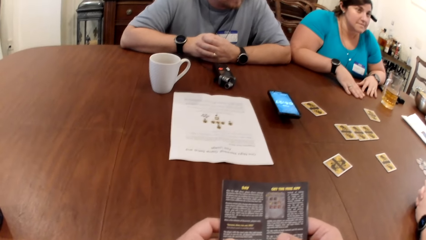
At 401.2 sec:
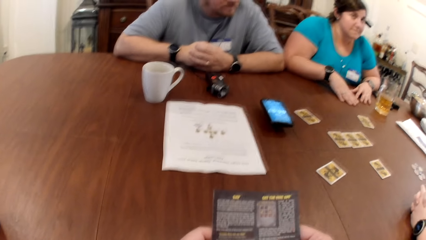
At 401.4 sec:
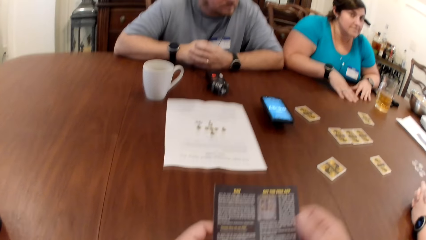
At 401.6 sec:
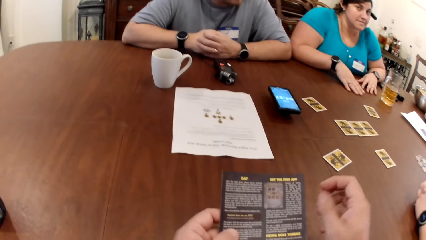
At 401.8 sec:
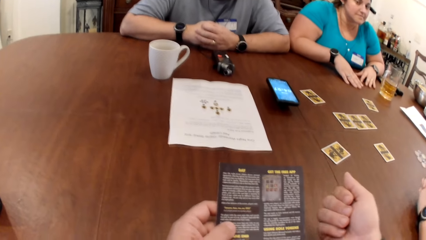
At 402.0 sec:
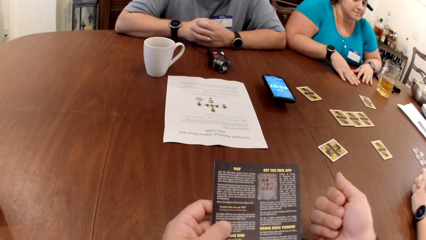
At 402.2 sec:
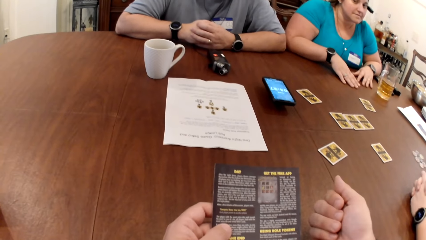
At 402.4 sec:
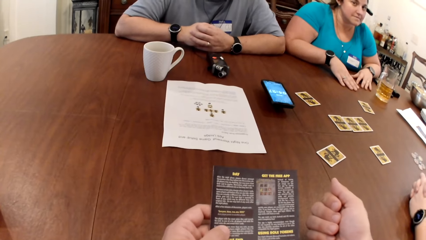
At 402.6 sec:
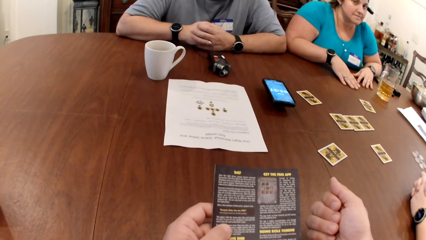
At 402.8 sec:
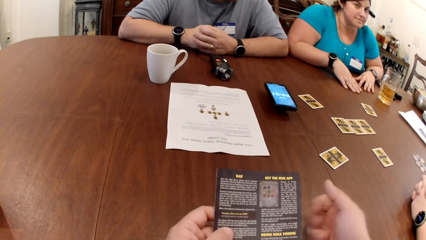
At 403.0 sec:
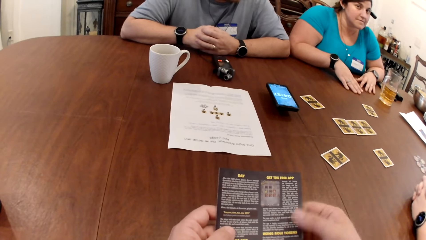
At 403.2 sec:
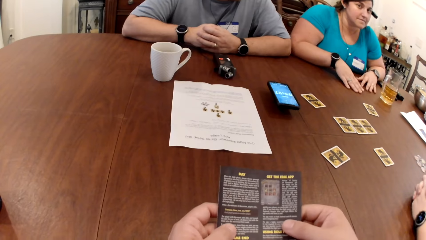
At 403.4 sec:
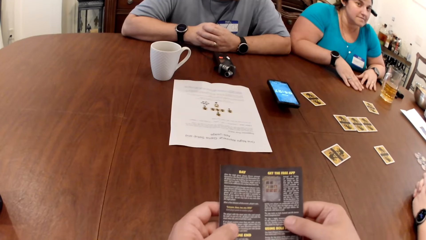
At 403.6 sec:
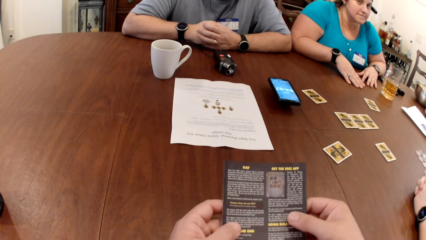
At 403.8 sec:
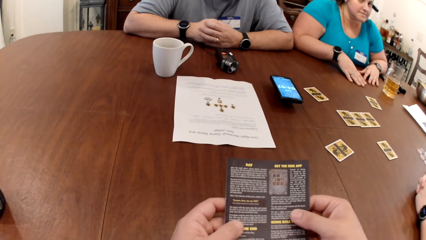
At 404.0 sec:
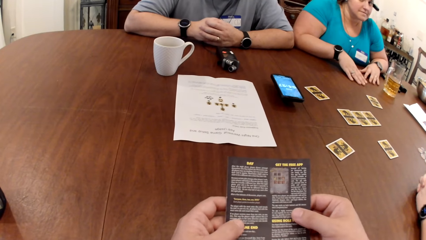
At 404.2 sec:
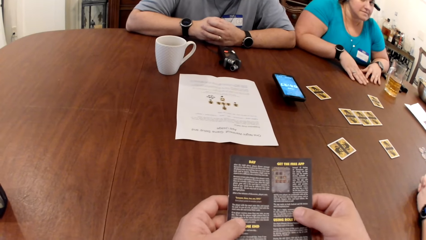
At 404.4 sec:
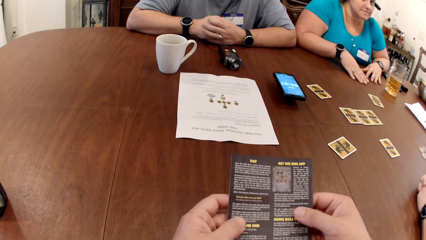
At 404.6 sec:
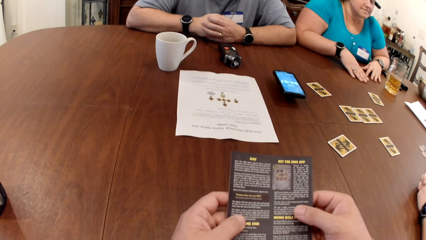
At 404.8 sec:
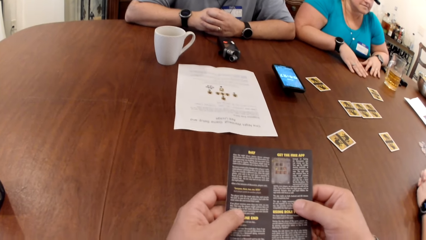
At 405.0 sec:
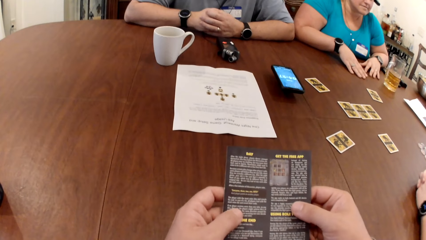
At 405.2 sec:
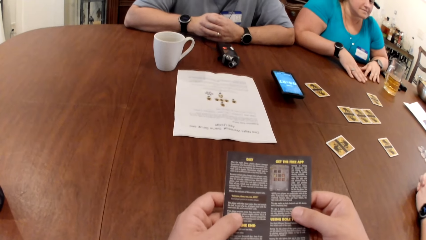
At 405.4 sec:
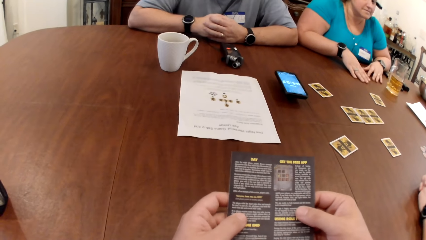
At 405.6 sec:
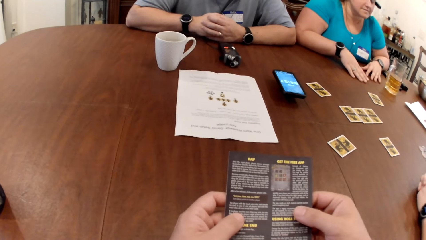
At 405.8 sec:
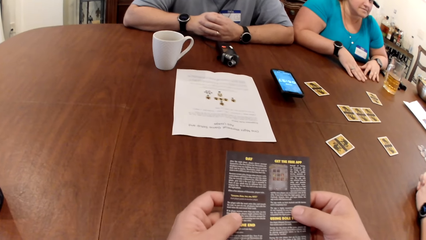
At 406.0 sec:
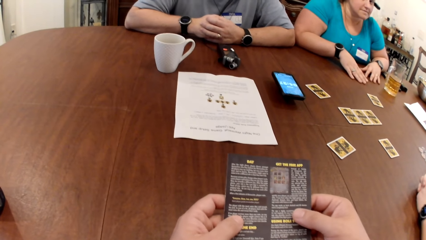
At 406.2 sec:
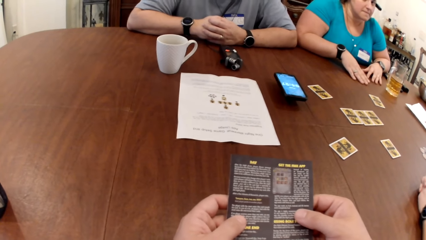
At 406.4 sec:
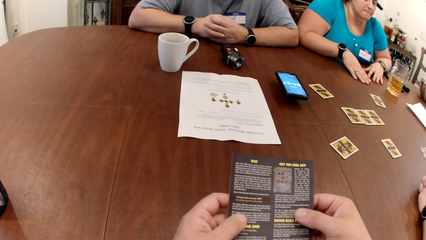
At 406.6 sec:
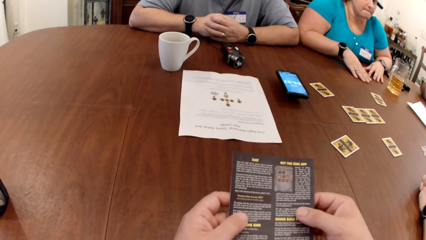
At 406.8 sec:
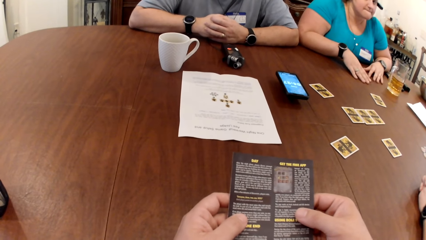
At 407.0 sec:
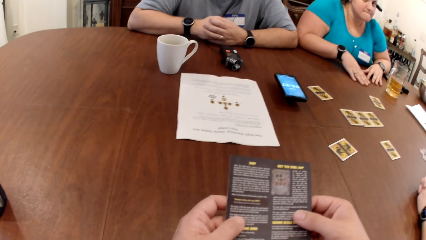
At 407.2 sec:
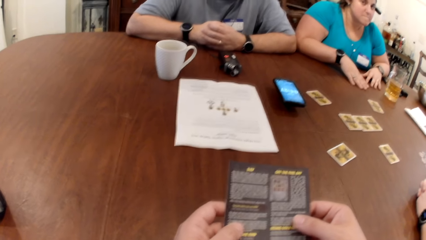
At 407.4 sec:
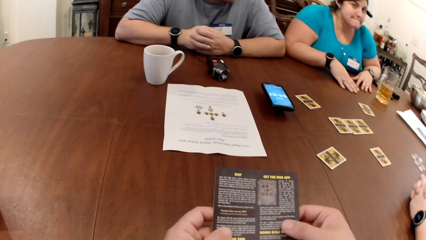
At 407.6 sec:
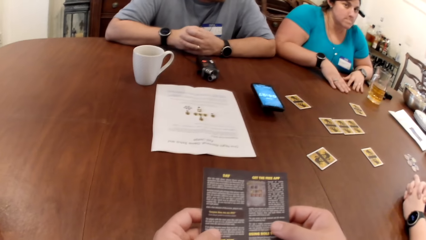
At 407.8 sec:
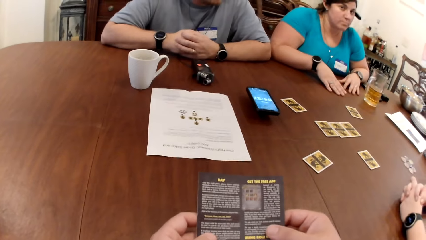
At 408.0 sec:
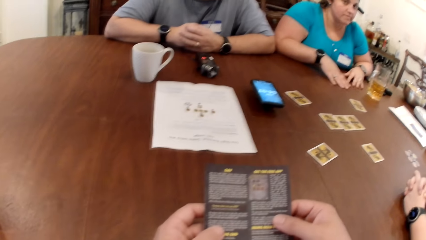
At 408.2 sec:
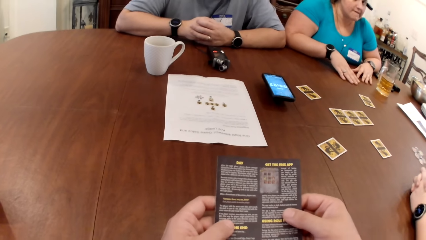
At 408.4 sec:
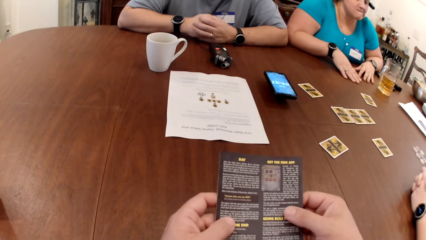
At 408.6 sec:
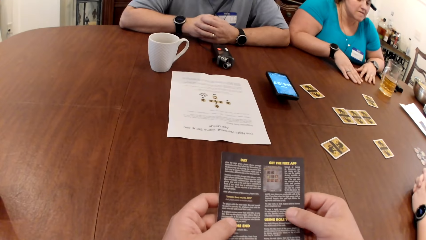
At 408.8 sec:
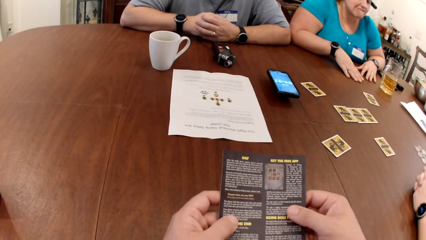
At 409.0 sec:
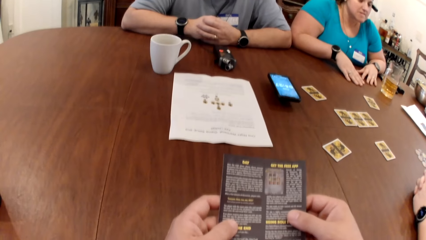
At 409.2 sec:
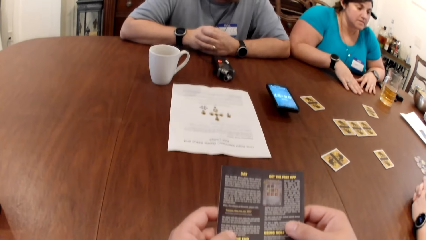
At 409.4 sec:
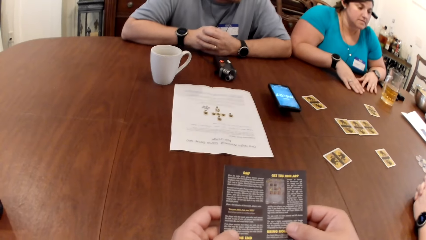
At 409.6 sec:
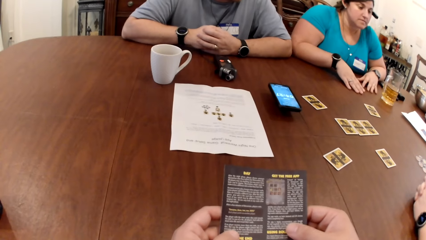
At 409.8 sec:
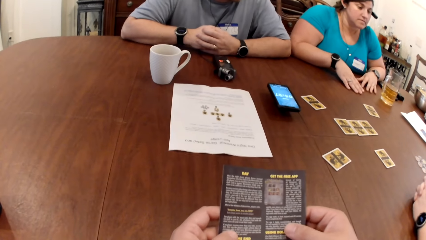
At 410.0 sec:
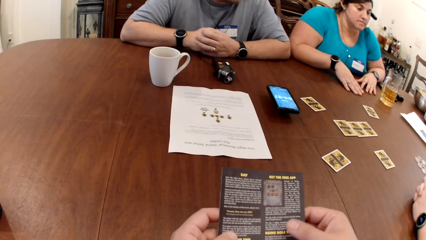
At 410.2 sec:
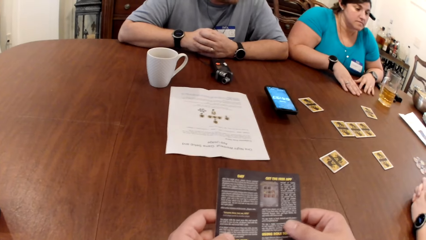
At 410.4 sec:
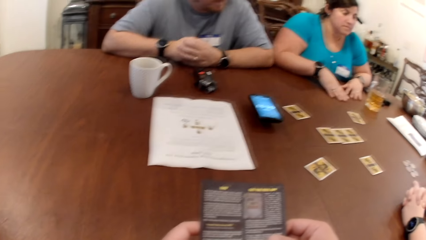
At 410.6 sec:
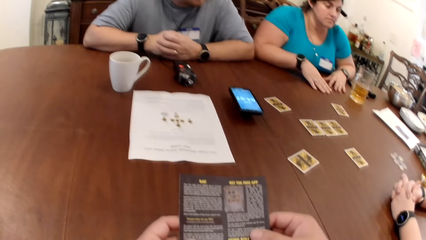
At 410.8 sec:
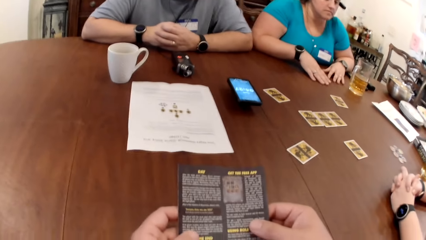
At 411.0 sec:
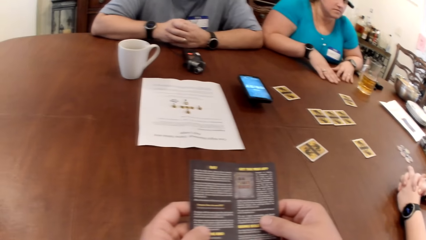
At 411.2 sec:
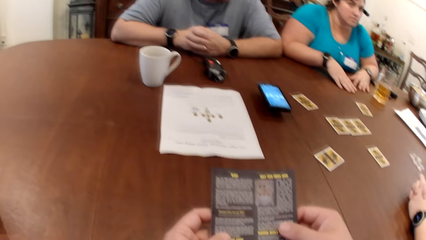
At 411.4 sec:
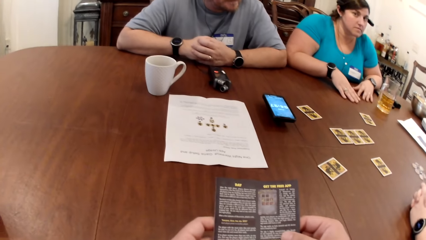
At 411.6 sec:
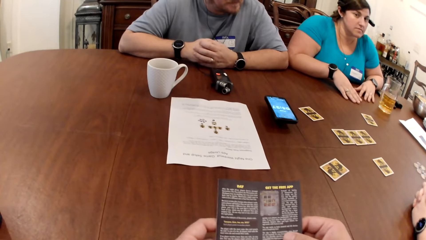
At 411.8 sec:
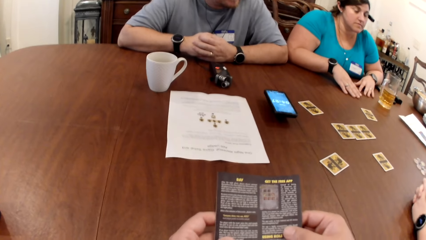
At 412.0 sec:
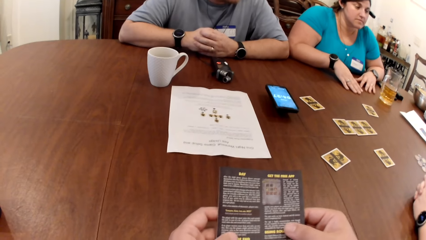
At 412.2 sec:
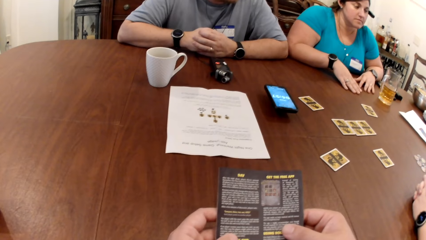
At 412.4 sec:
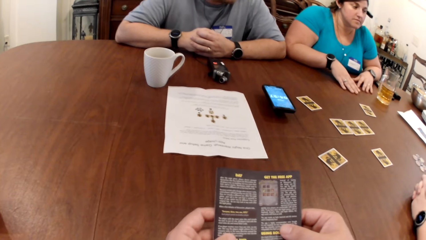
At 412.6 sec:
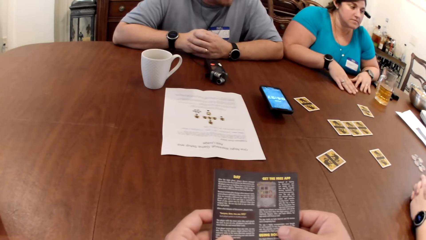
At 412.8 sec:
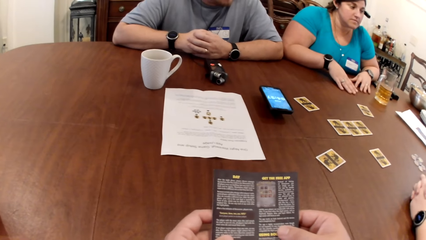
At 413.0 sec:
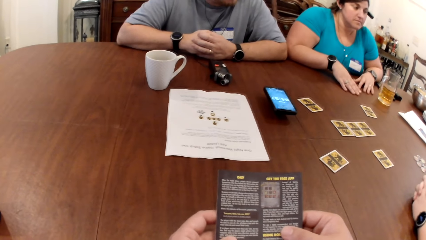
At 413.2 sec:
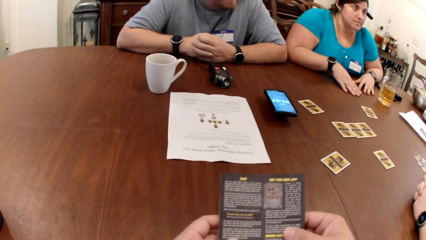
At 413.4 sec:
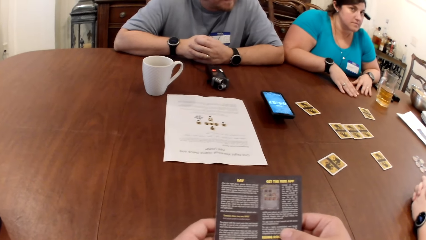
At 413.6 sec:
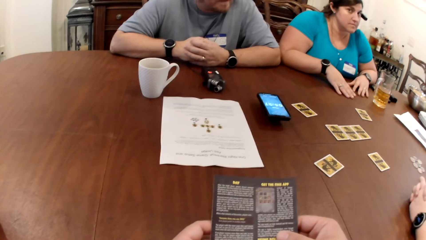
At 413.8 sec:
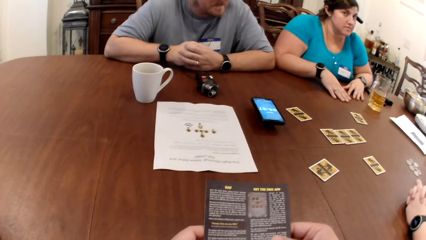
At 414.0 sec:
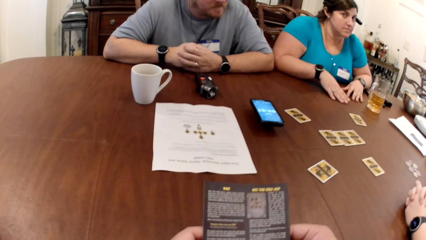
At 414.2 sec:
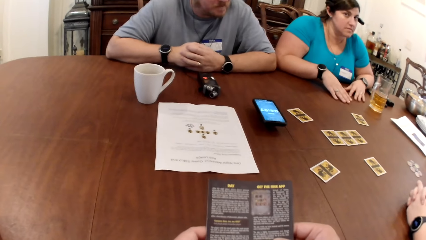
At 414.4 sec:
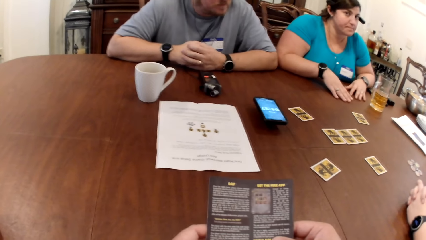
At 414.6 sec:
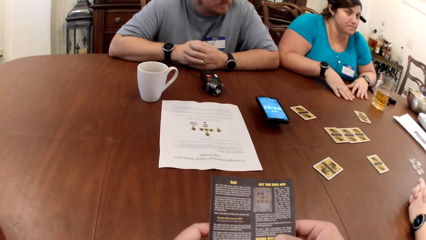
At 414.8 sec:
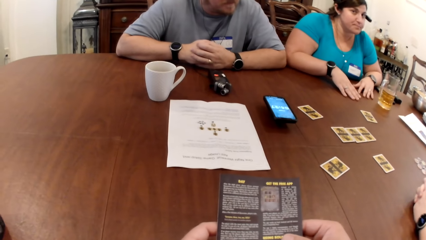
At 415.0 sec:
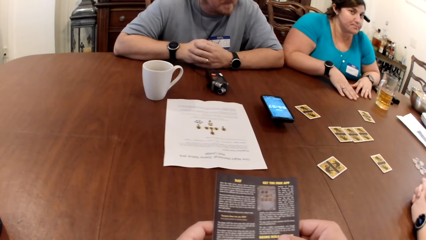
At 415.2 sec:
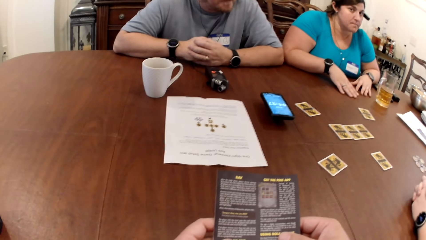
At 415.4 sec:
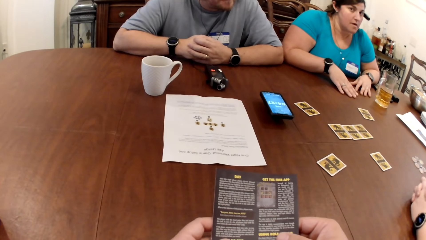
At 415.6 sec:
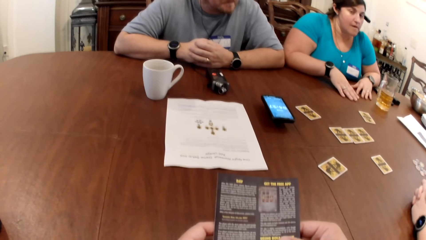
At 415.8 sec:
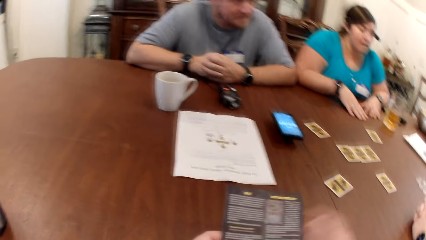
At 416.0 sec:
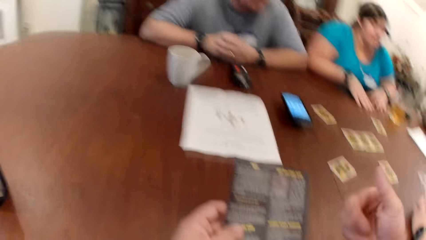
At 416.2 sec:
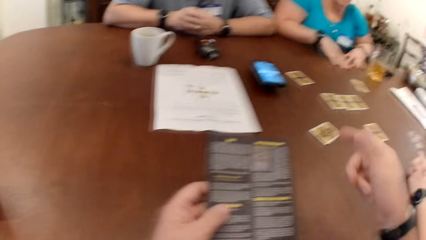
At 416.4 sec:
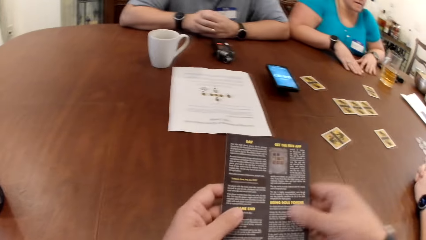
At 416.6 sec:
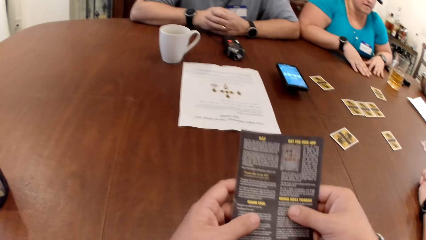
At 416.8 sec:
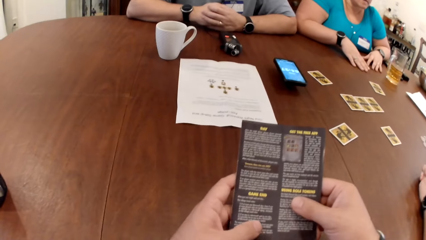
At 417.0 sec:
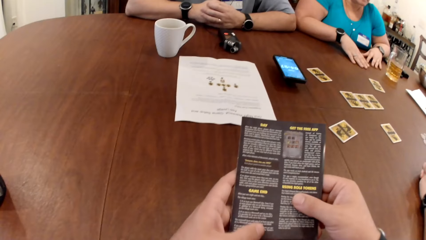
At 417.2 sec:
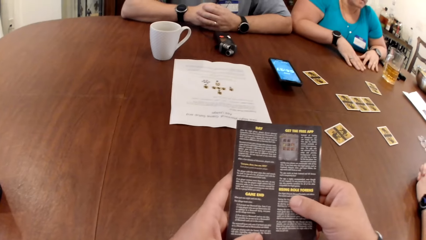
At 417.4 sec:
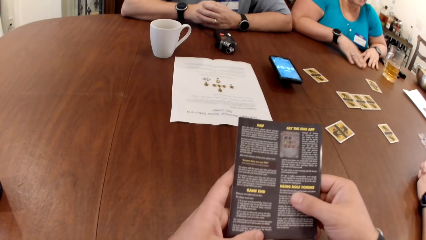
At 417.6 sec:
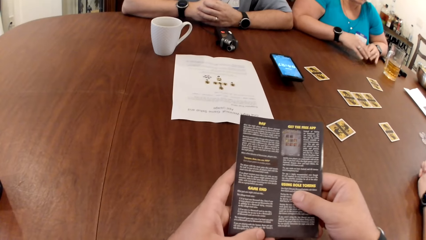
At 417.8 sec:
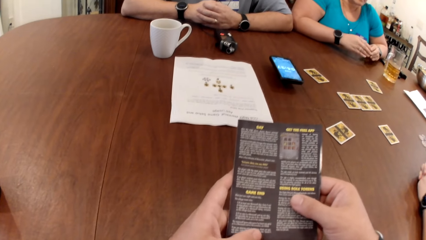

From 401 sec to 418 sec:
The camera wearer gestures with the right hand. They gesture with the right hand again.
